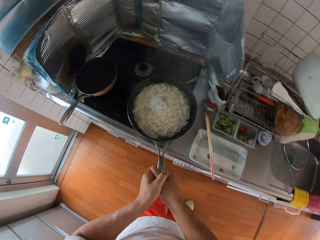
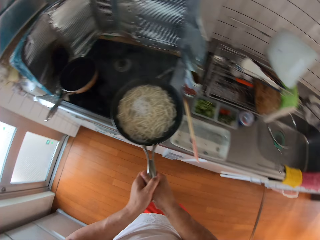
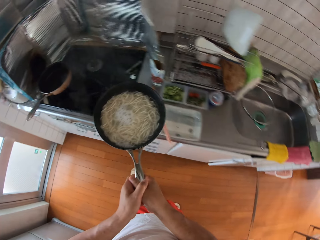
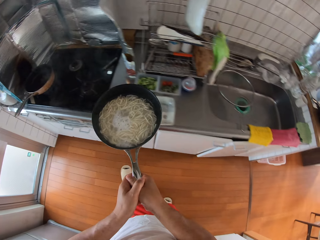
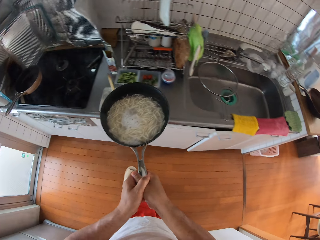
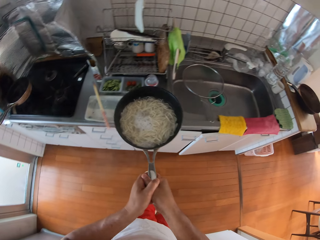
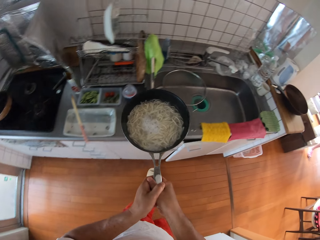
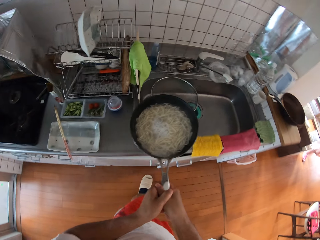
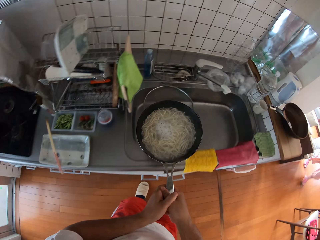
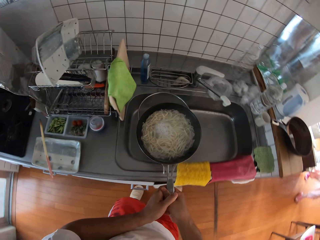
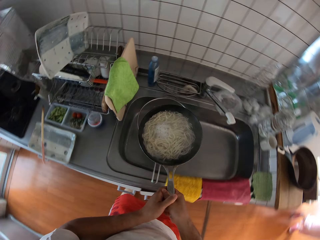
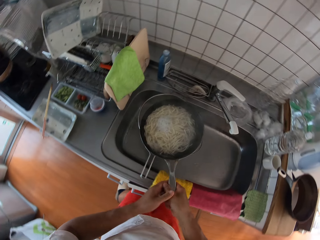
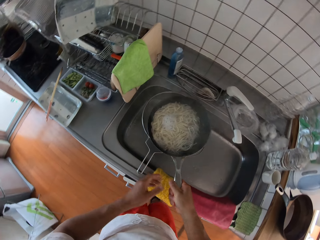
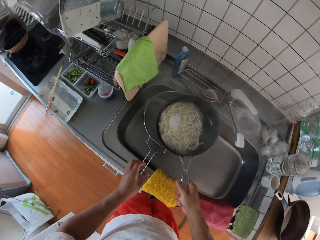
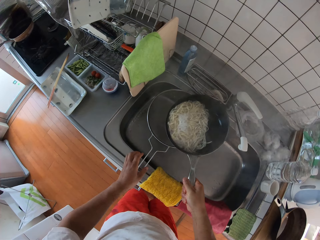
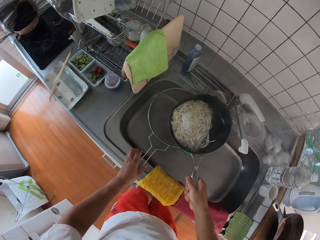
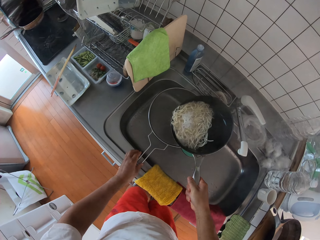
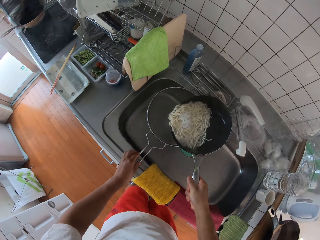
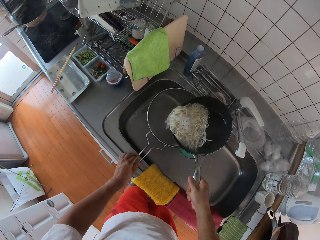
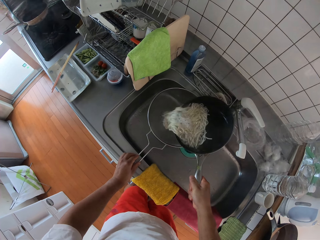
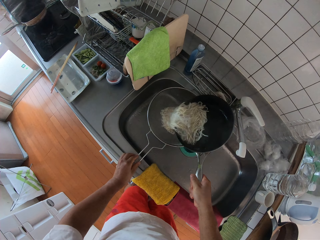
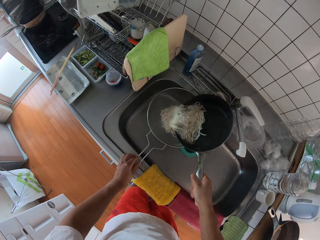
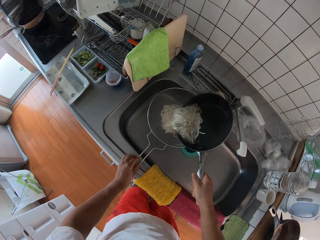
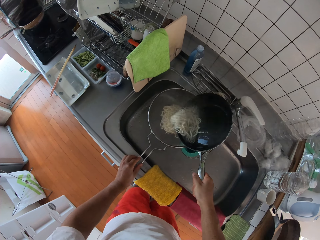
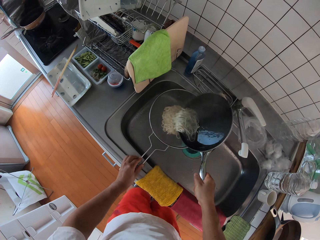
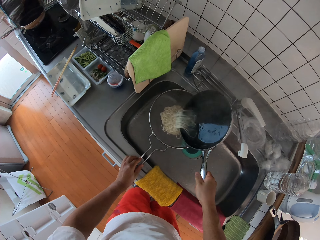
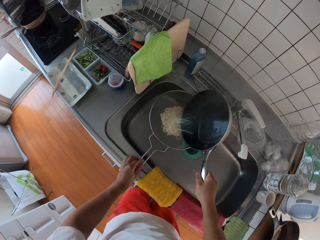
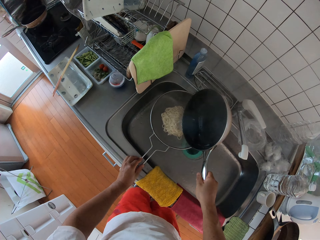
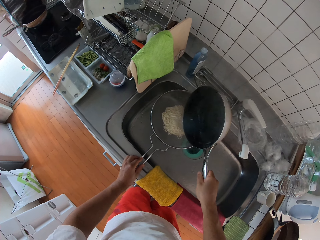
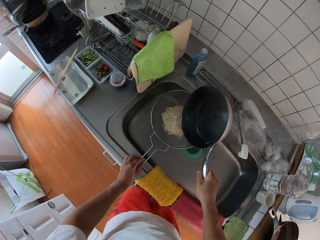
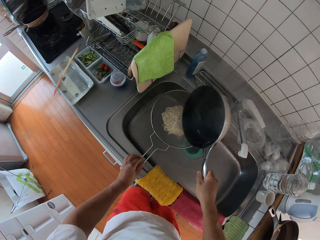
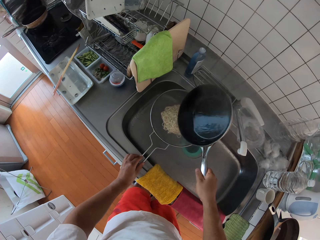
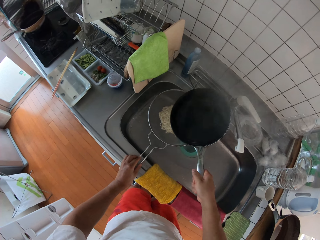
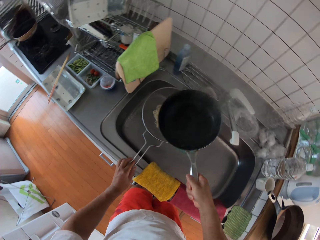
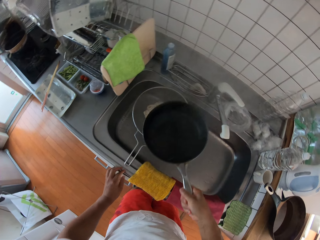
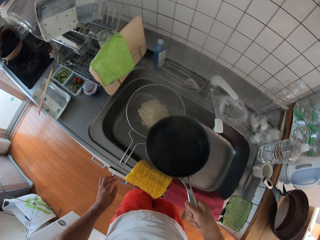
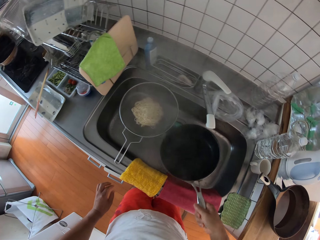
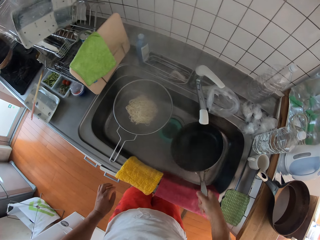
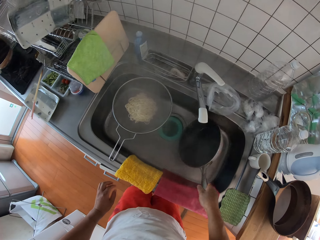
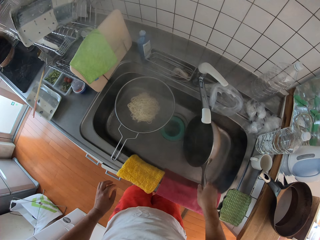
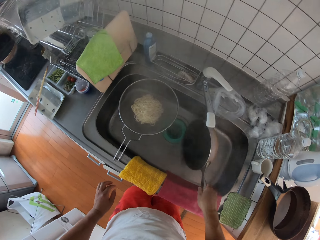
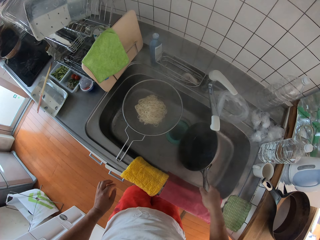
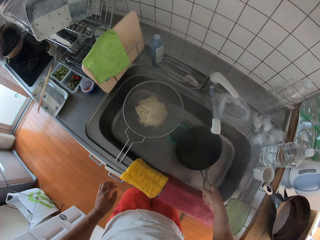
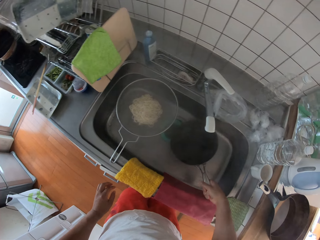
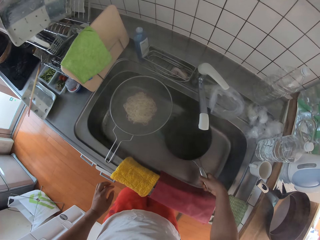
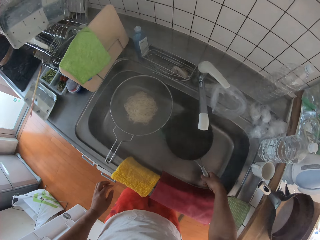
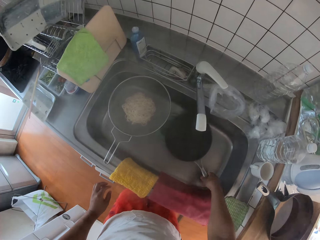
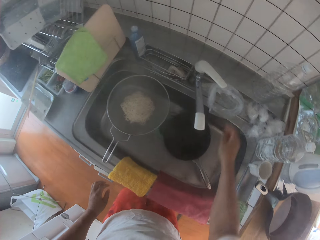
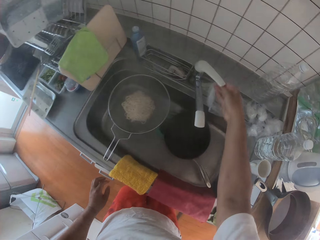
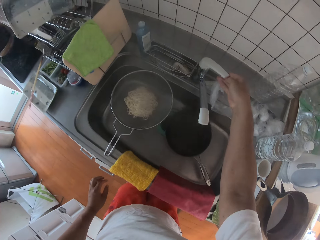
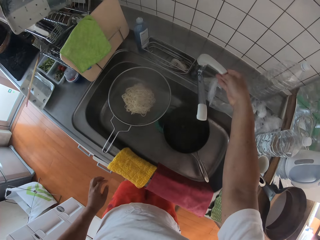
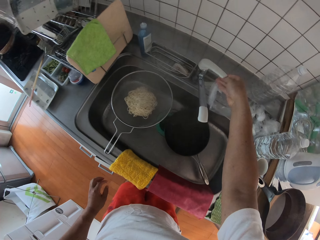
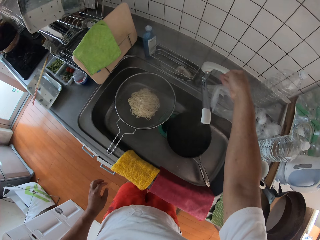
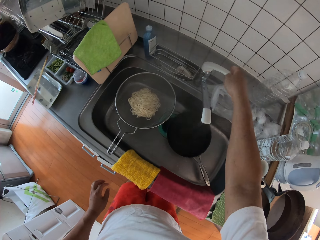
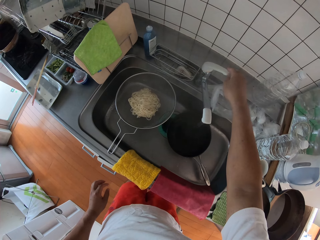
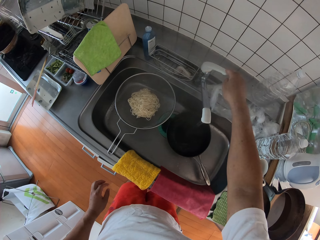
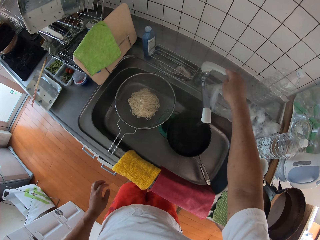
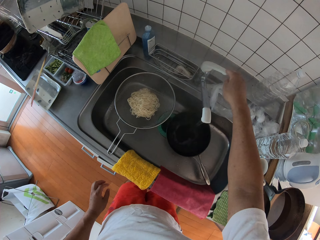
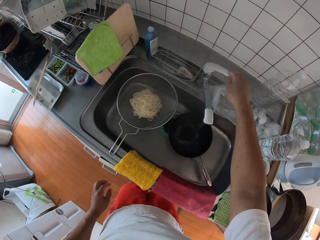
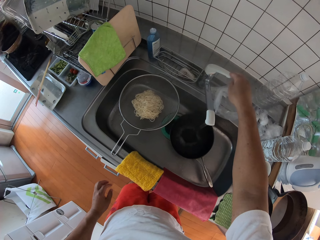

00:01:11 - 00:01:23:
The camera wearer pours the spaghetti in a sieve or bowl strainer. They drop the pot in the sink. They turn on the water faucet.

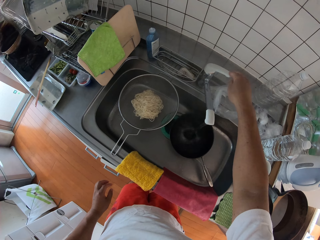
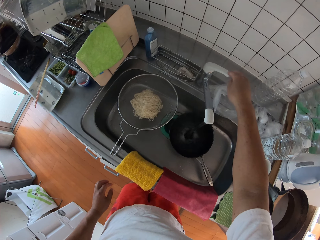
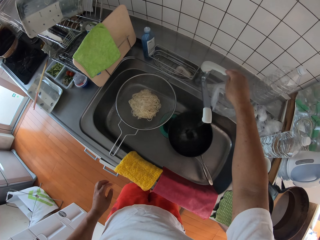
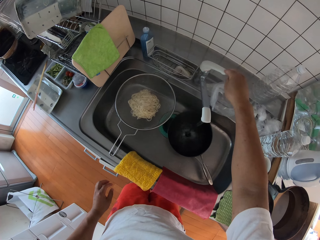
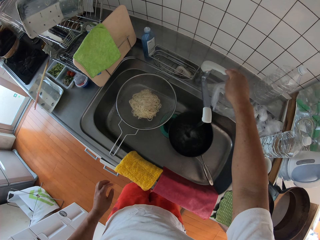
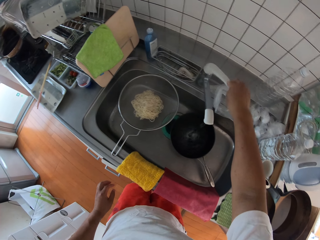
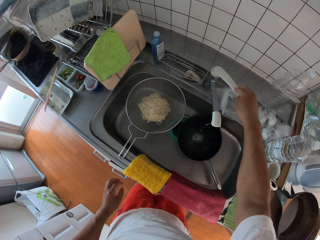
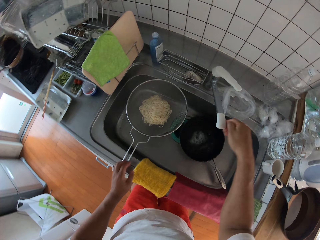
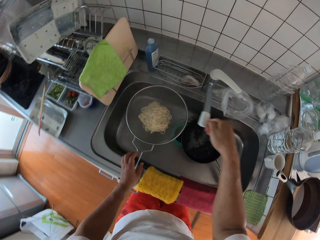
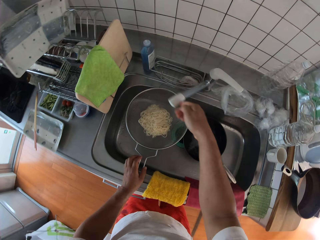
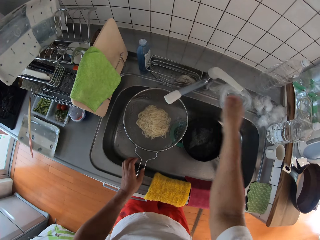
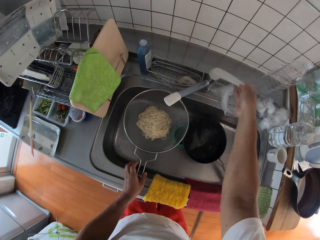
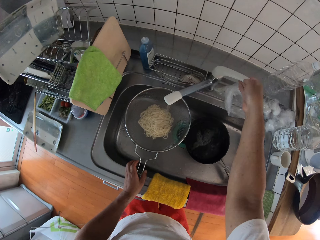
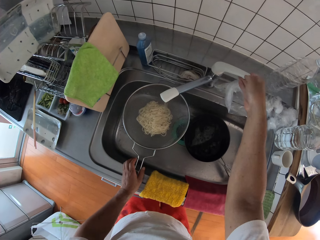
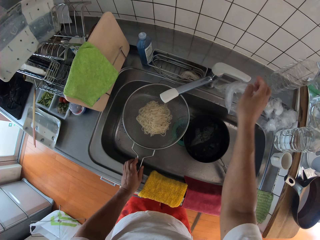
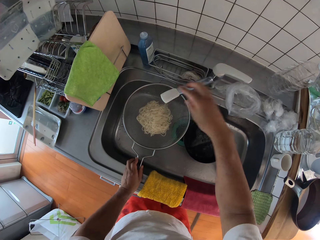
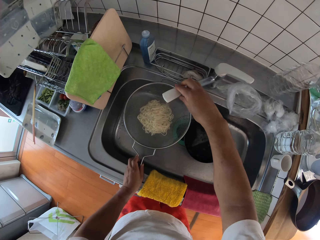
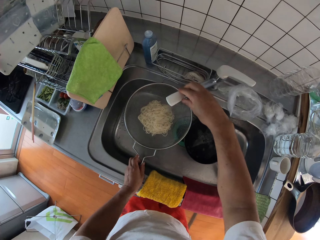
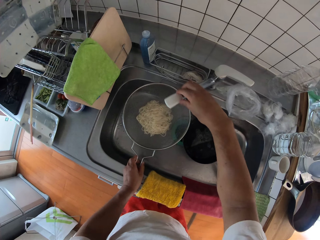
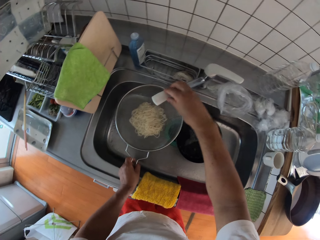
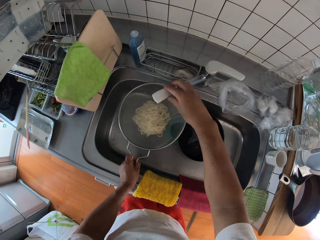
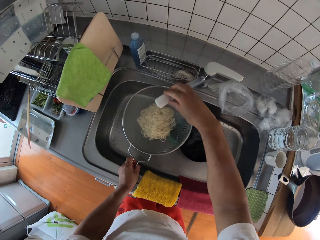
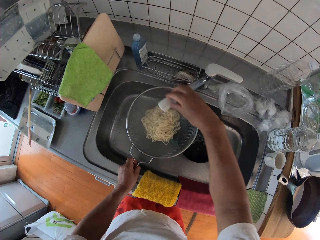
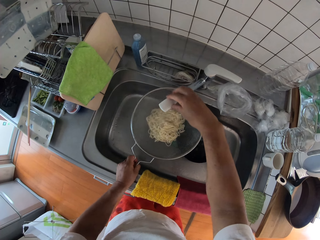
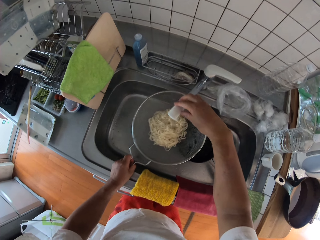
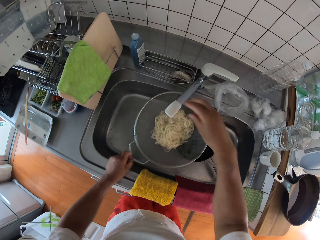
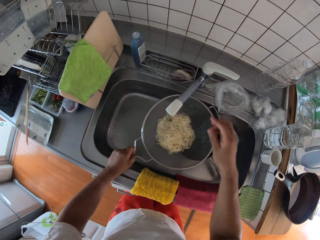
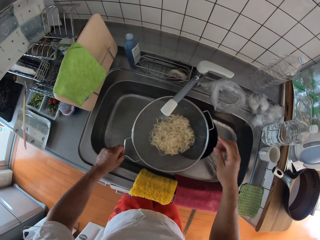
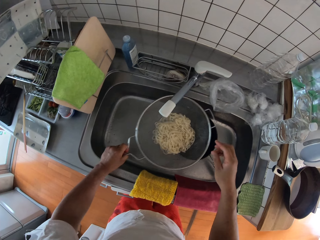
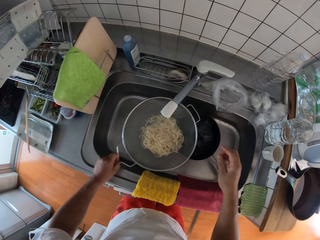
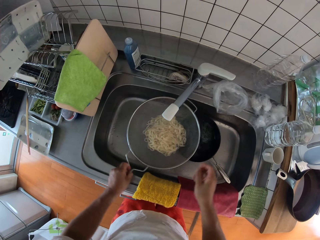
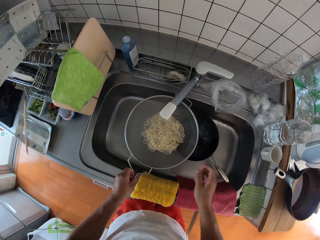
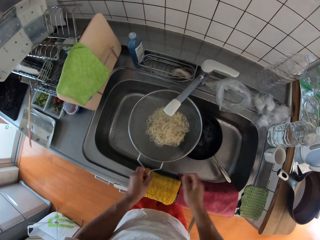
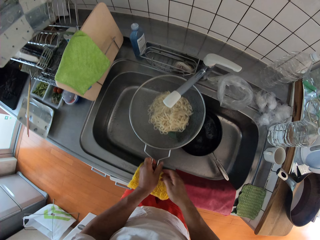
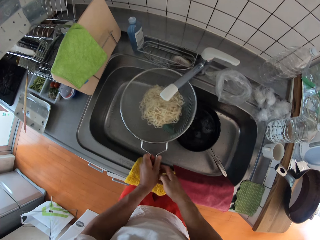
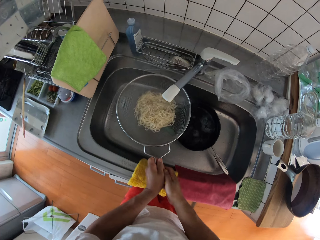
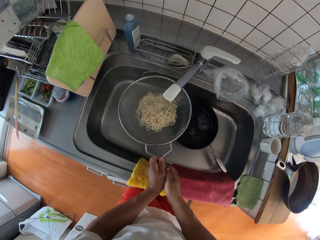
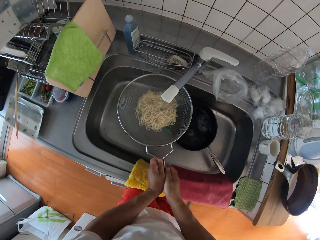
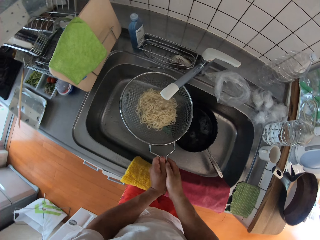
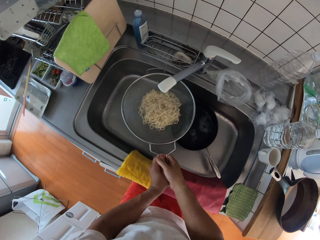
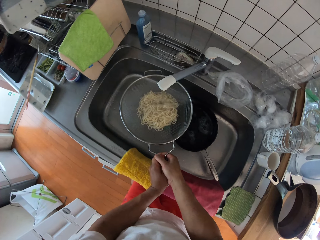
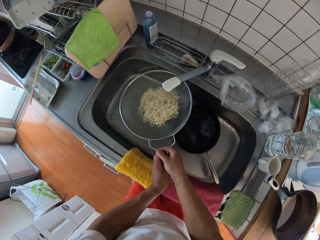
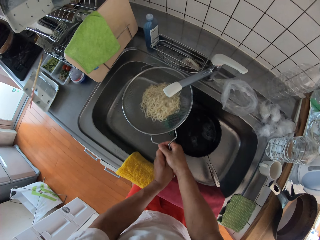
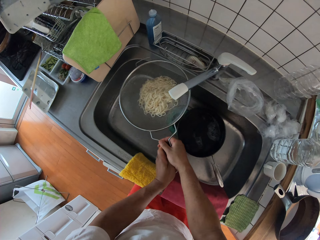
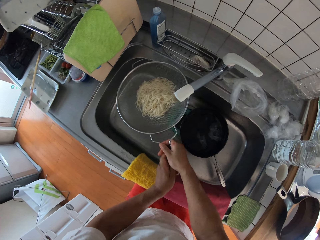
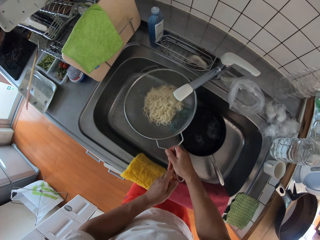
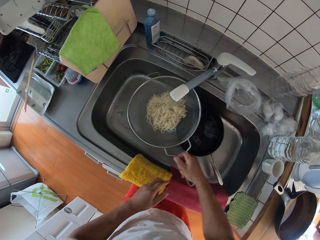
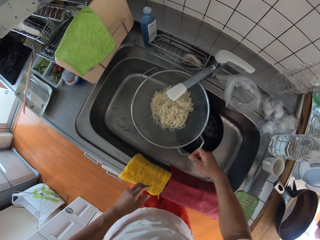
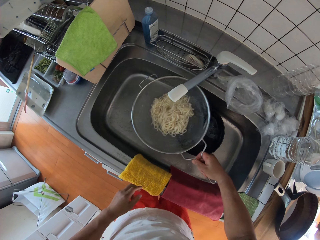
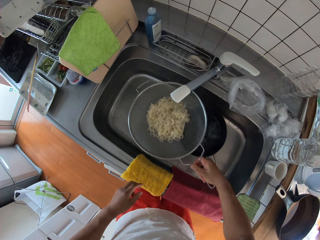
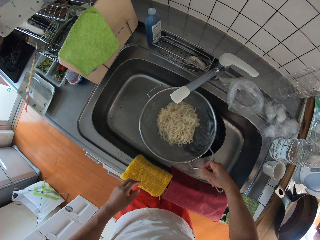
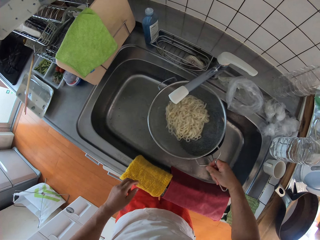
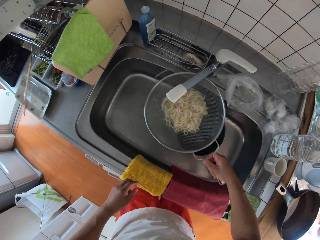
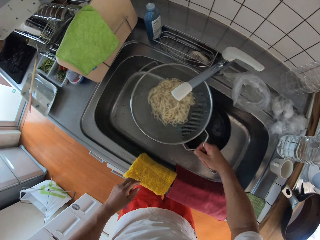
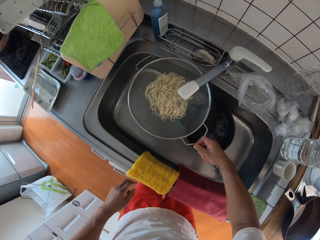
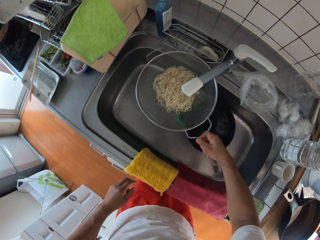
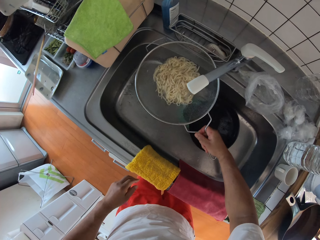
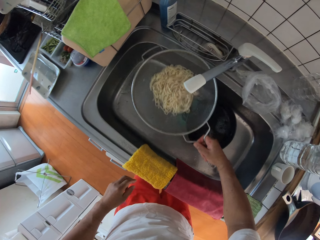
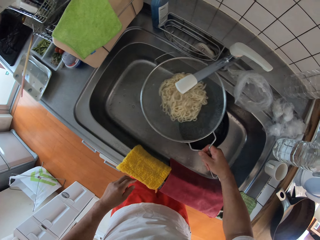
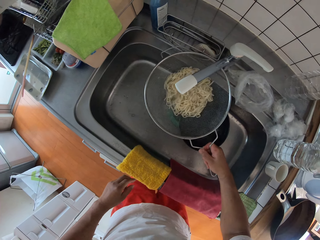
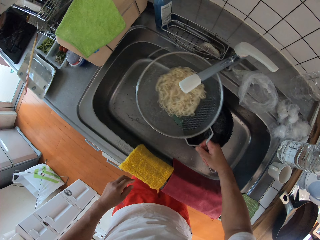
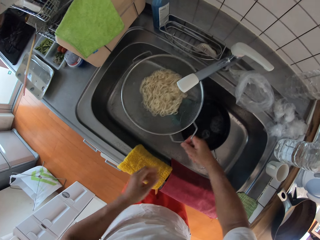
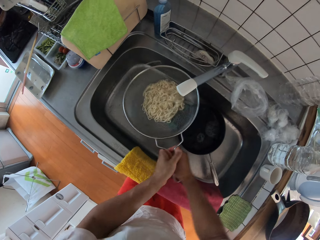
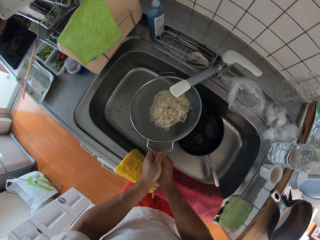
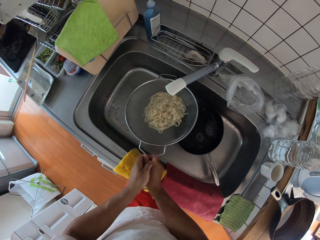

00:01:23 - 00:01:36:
The camera wearer puts water on the cooking pot. They turn off the water faucet. They adjust the water faucet. They turn on the water faucet. They adjust the water faucet. They cool the pasta with cold water. They shake the bowl strainer. They pour water on the spaghetti.
